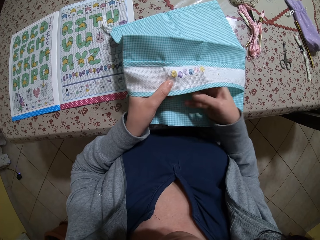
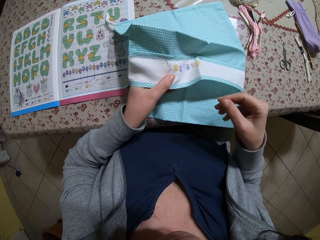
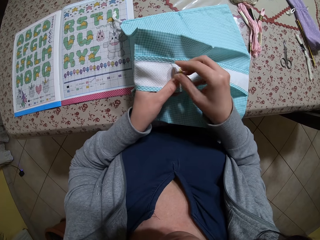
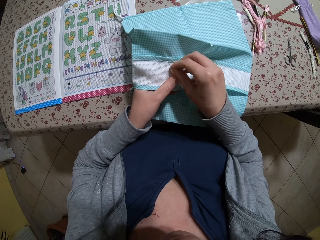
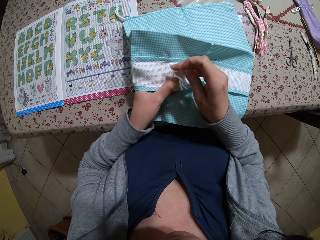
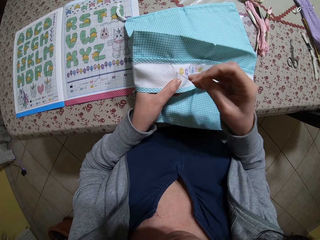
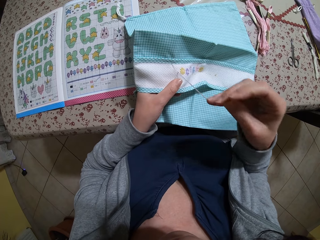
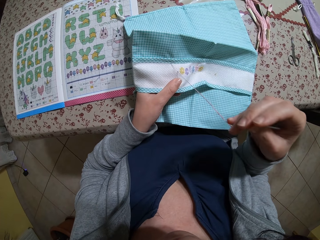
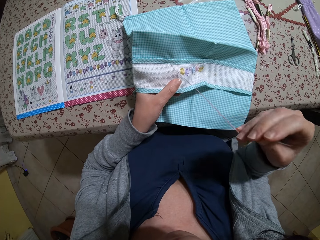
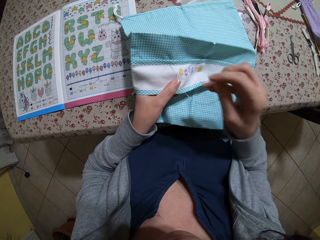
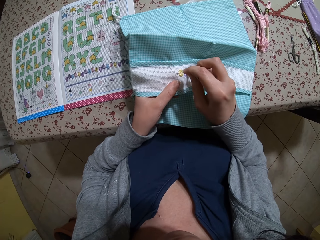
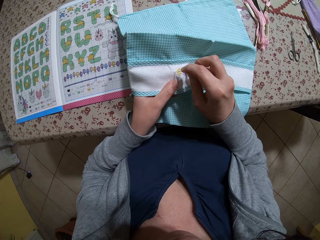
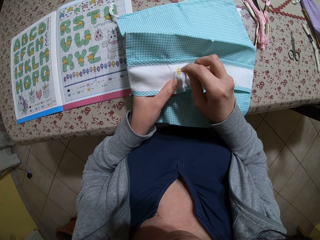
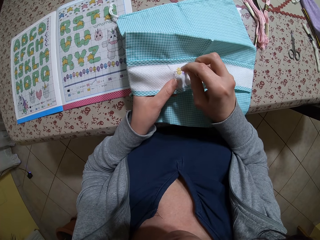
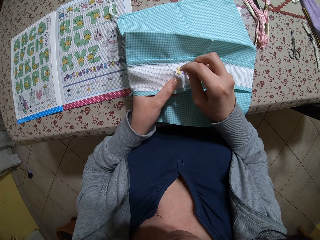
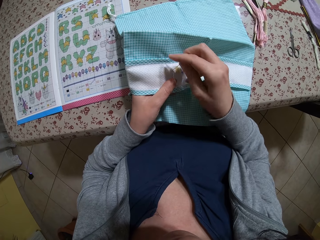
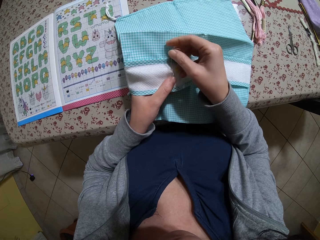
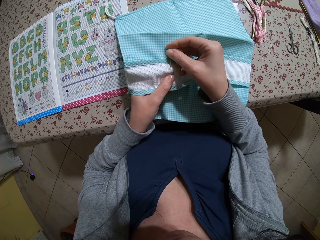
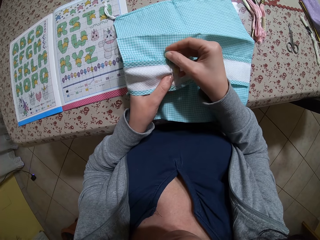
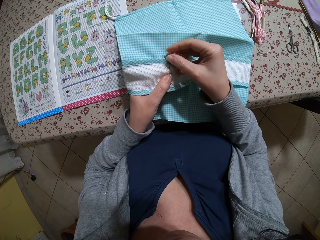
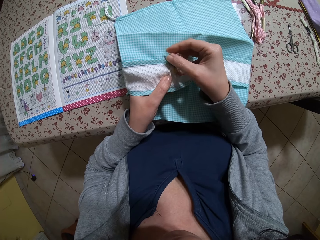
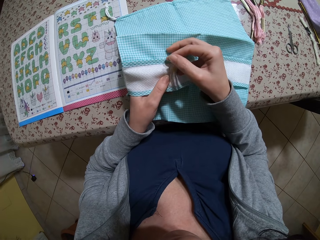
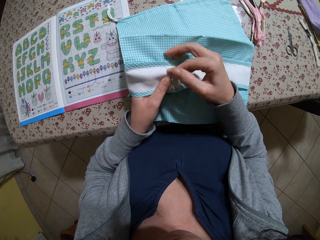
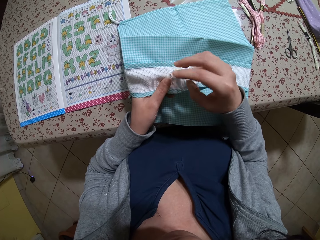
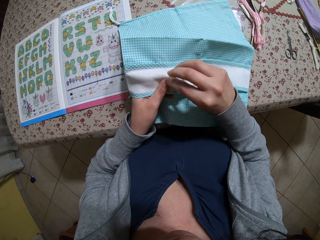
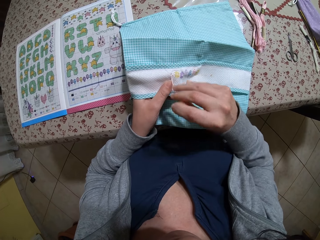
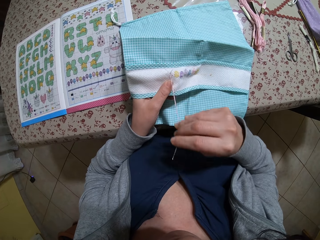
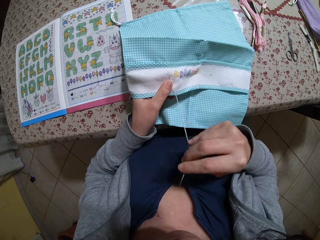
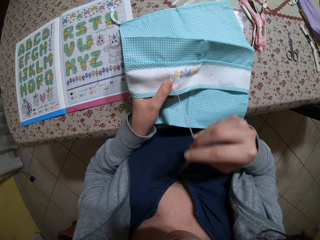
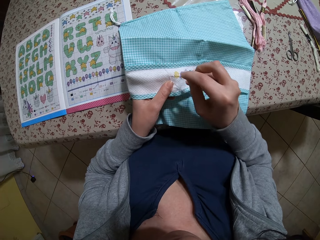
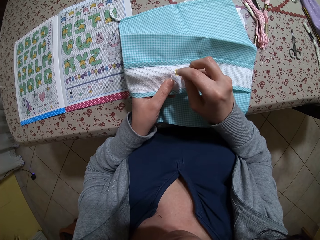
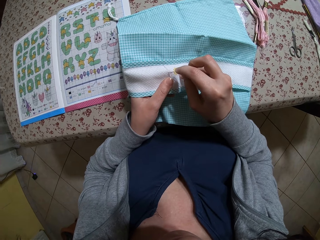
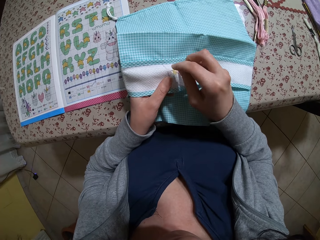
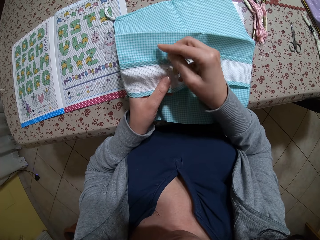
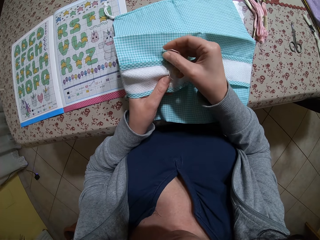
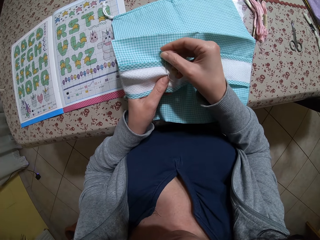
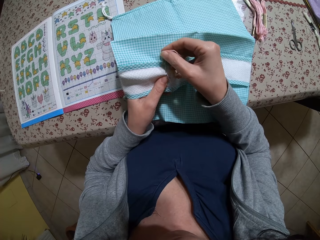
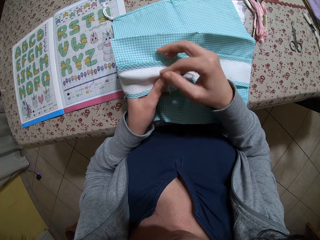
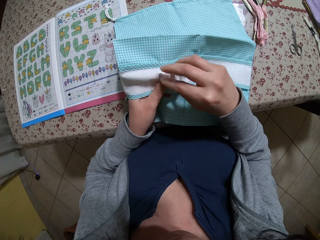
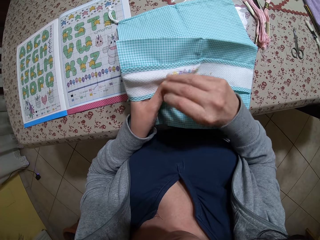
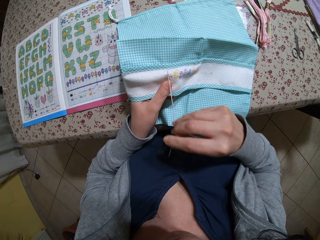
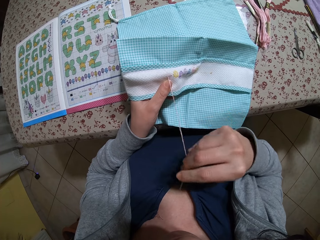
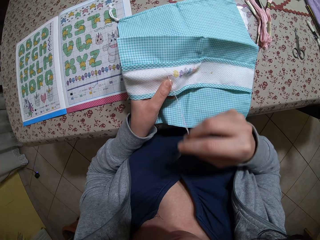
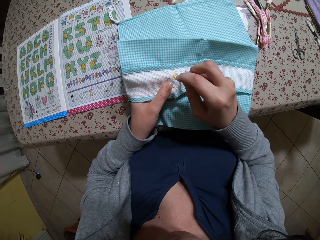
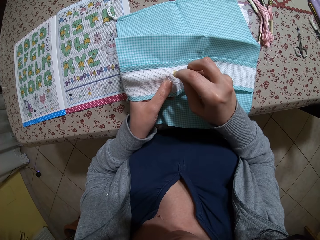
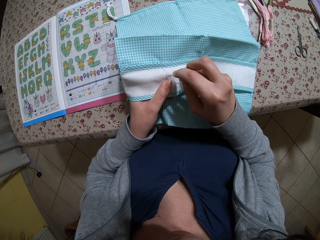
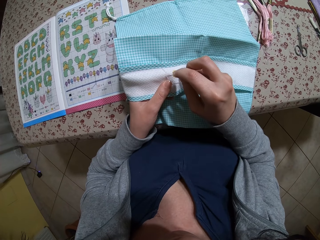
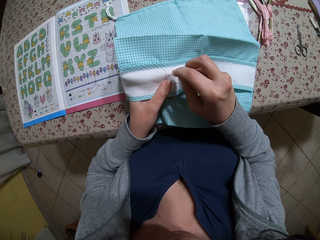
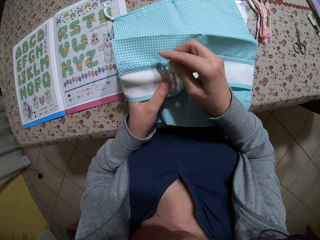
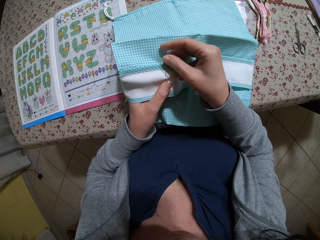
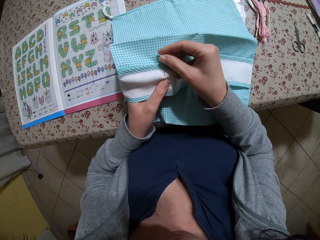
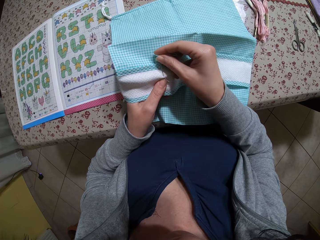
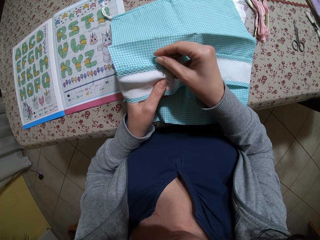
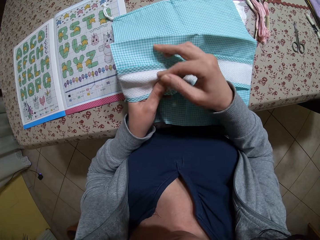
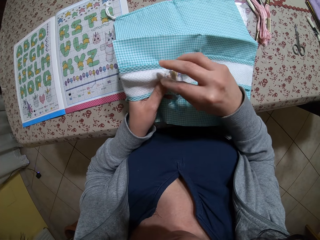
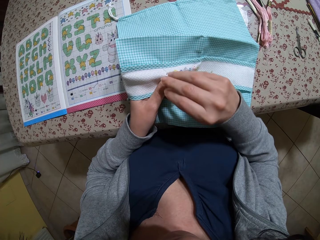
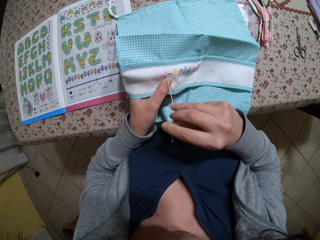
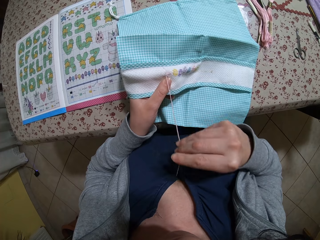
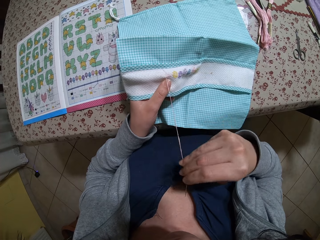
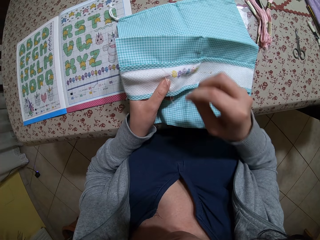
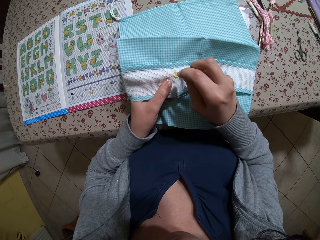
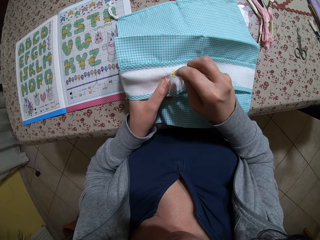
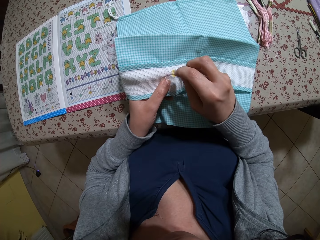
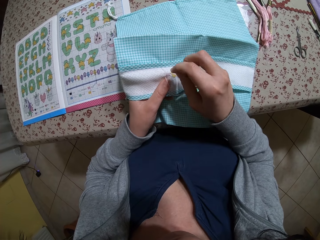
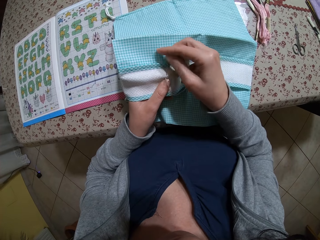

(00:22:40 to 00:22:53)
The camera wearer pulls the needle. They sew the cloth with a needle. They pull the needle. They sew the cloth with the needle. They sew the cloth with the needle again. They pull the needle.

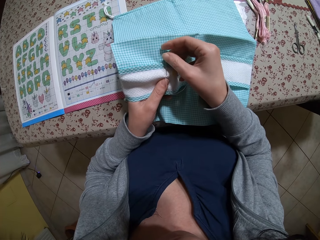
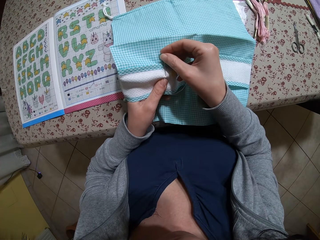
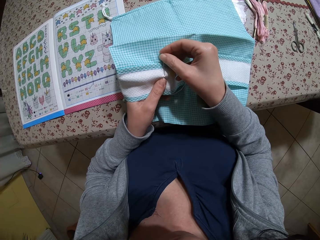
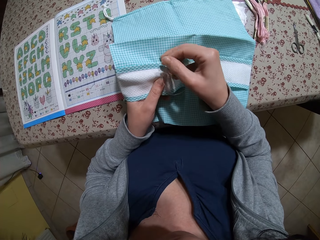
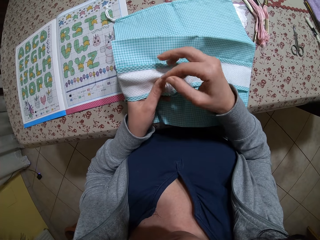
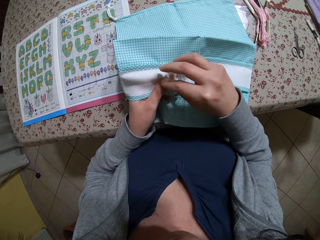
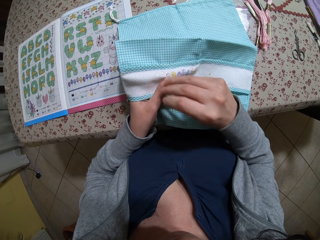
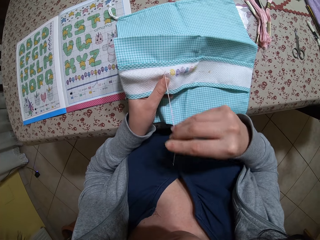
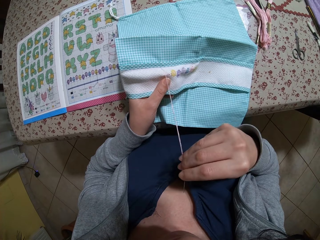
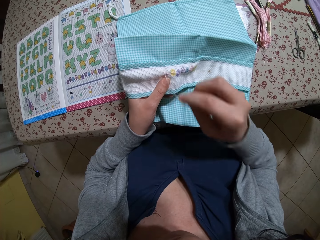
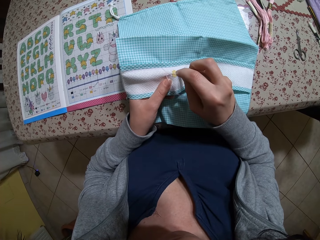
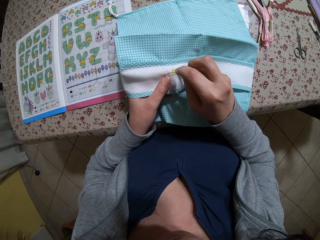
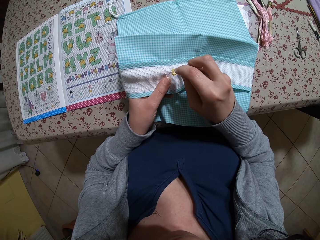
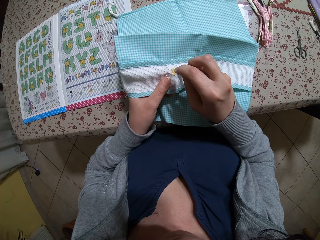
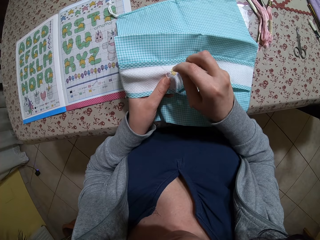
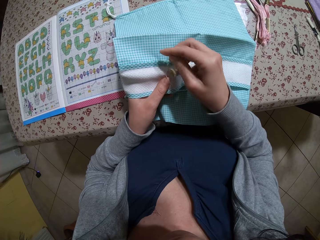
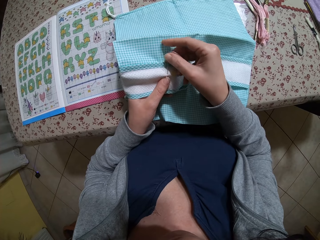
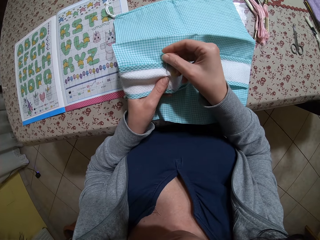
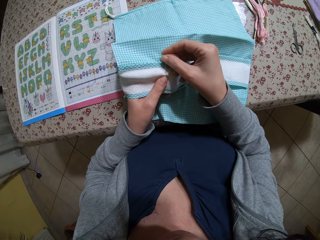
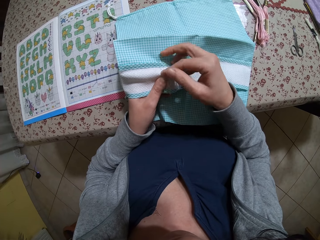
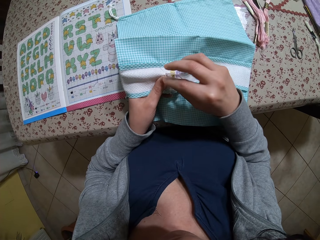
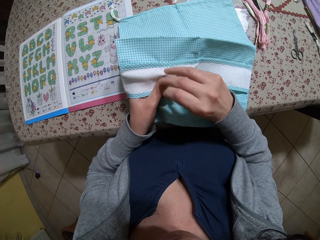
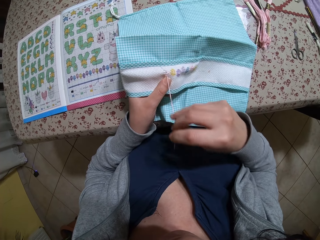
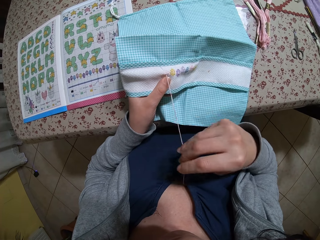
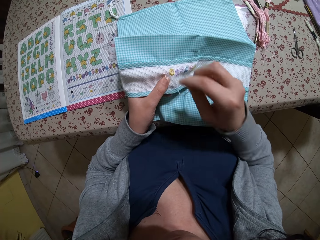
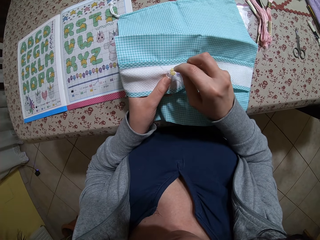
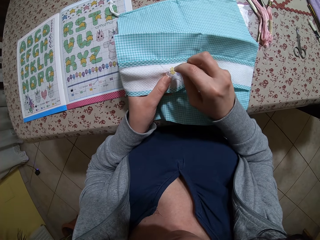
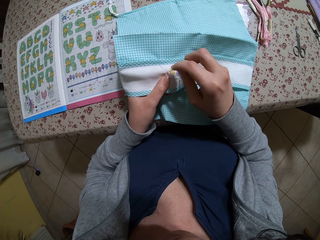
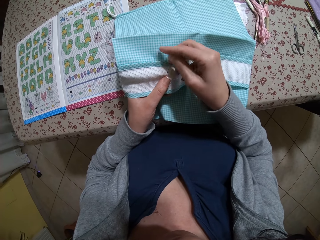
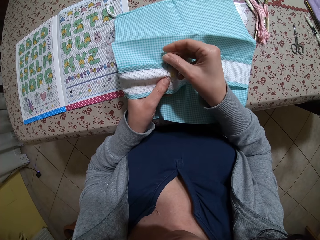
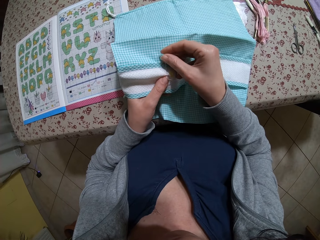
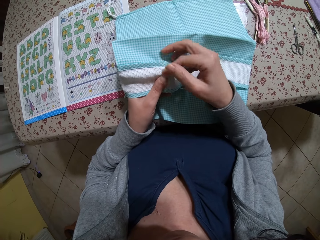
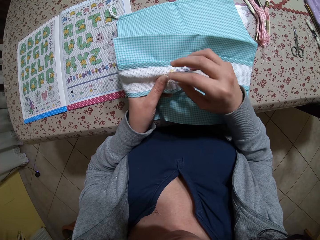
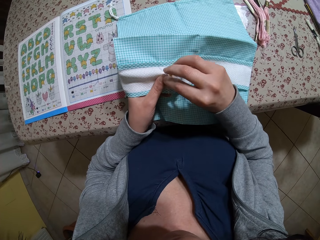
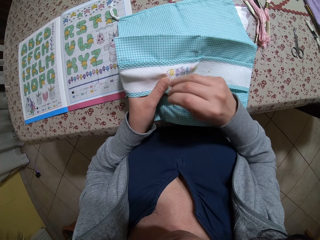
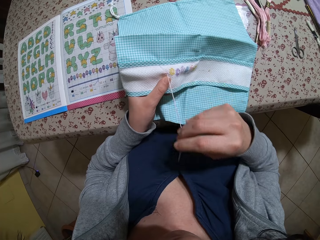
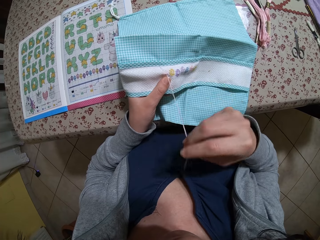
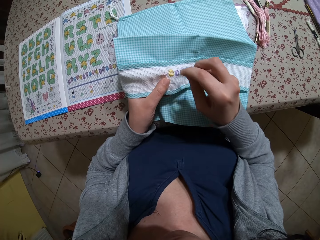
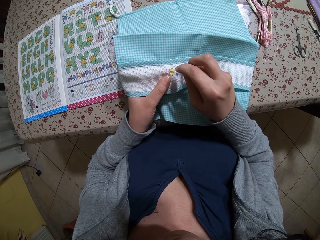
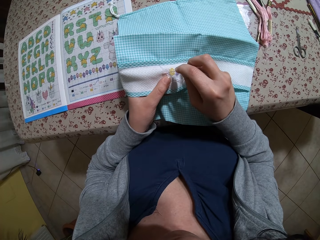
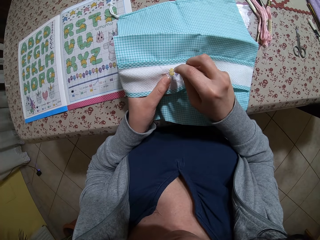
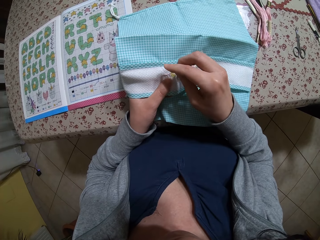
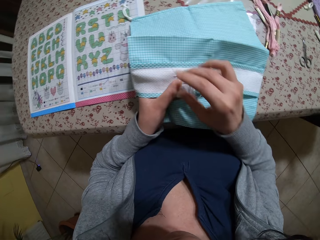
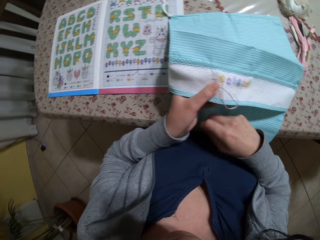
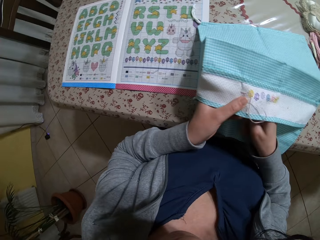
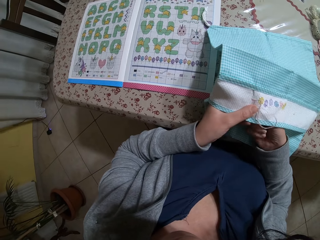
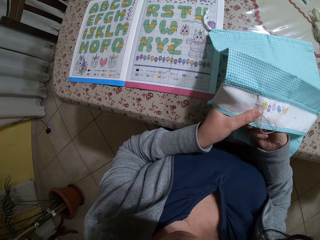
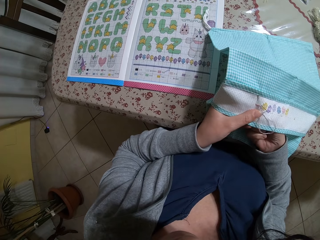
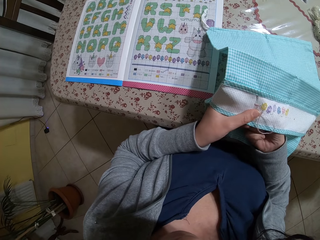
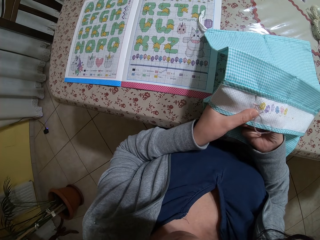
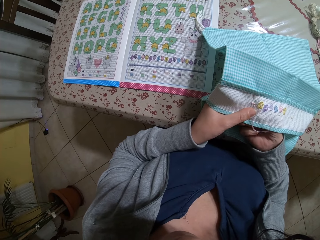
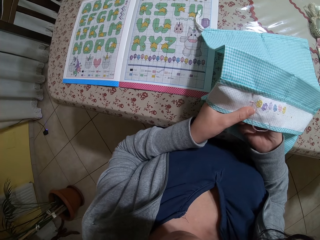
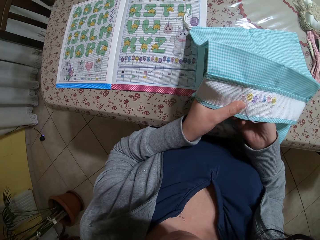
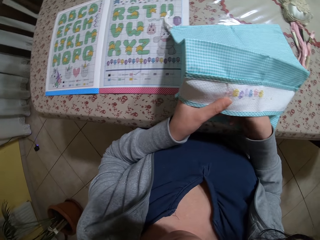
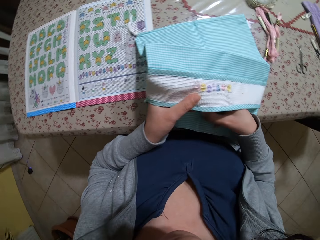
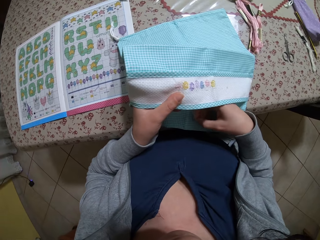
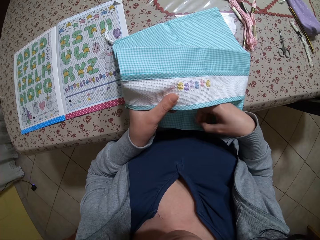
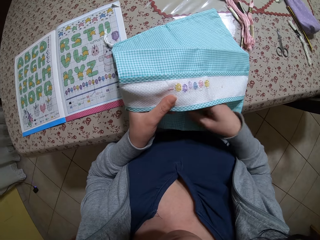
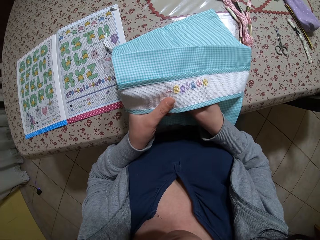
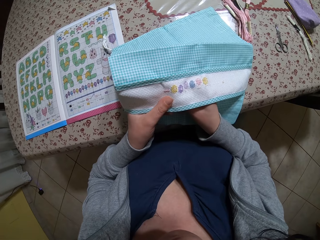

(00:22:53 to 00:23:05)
The camera wearer sews the cloth with a needle. They pull the needle. They sew the cloth with the needle. They pull the needle. They sew the cloth with the needle. They sew the cloth with the needle again. They pull the needle.
